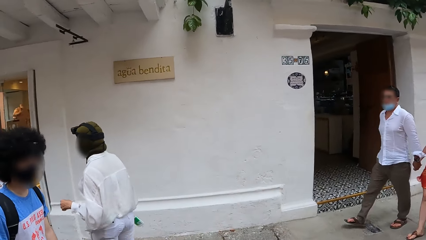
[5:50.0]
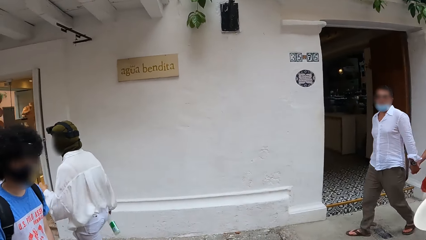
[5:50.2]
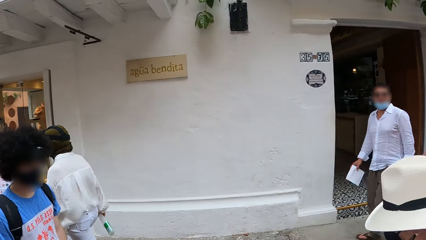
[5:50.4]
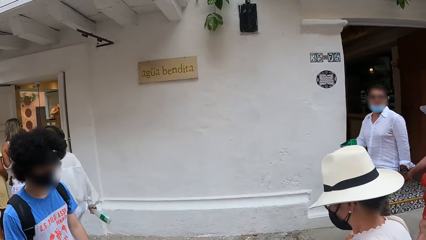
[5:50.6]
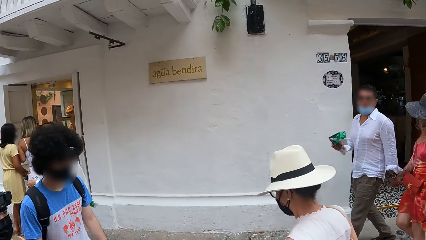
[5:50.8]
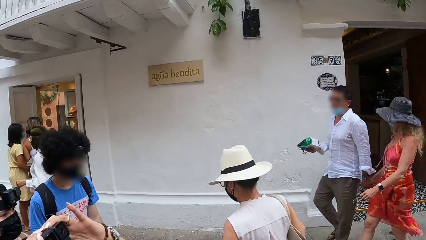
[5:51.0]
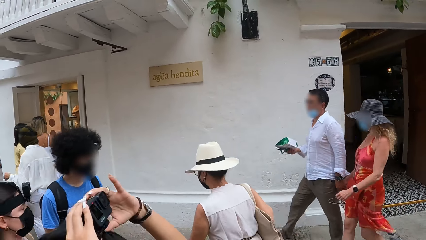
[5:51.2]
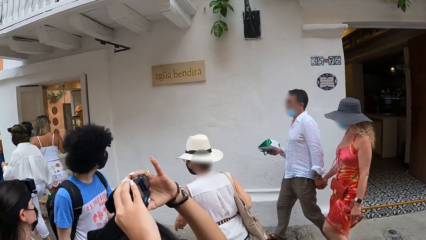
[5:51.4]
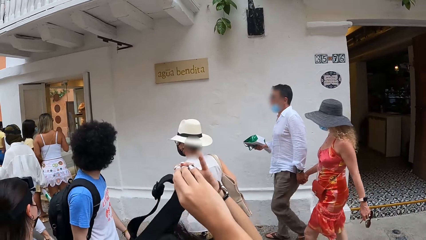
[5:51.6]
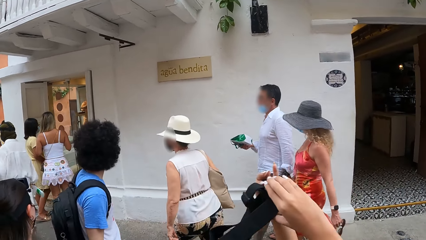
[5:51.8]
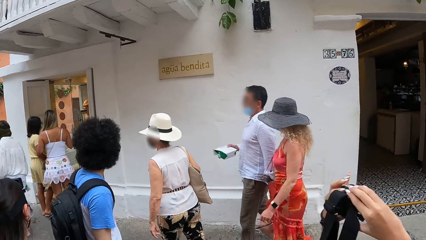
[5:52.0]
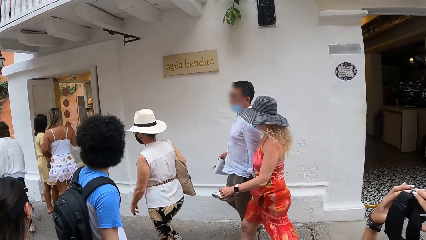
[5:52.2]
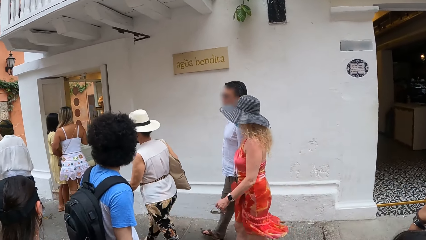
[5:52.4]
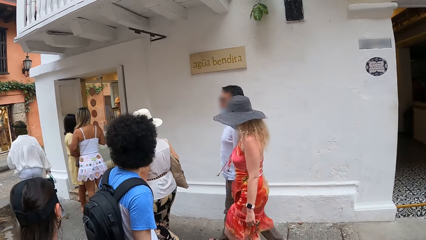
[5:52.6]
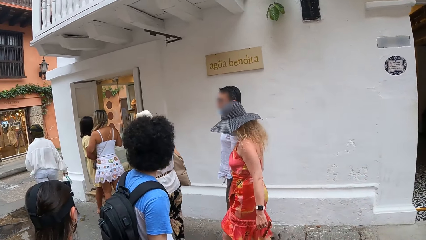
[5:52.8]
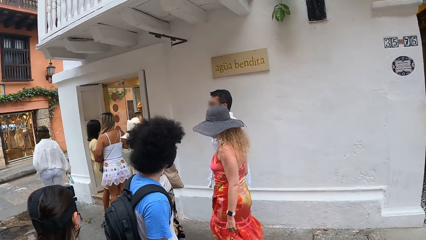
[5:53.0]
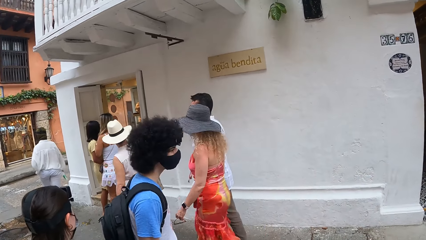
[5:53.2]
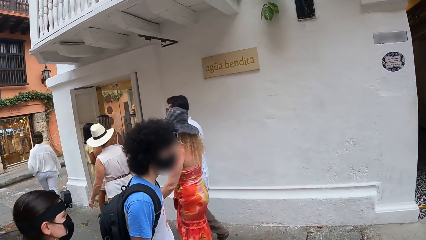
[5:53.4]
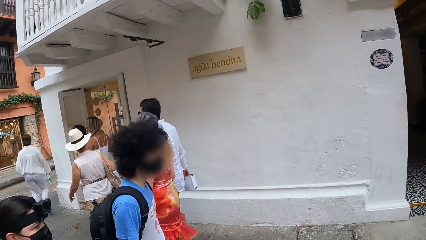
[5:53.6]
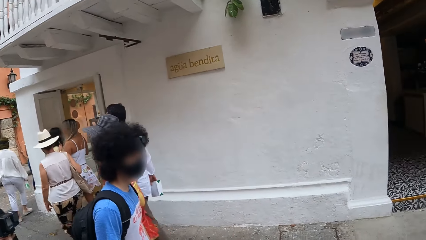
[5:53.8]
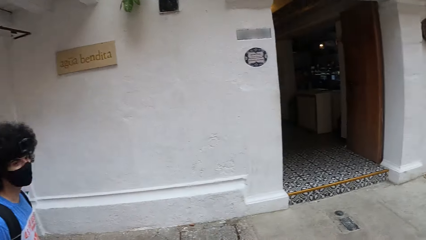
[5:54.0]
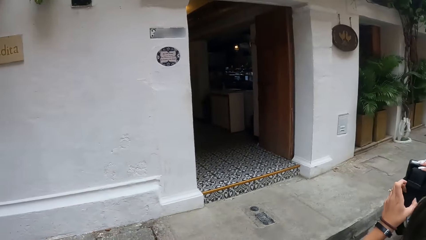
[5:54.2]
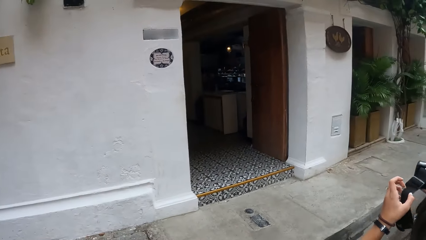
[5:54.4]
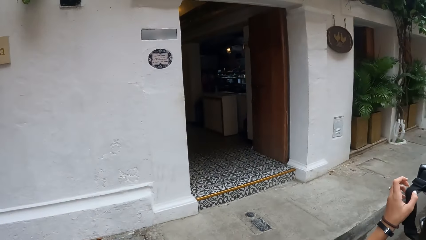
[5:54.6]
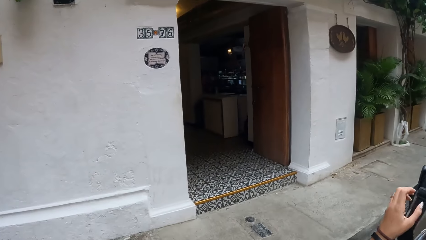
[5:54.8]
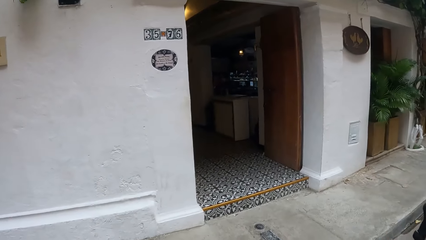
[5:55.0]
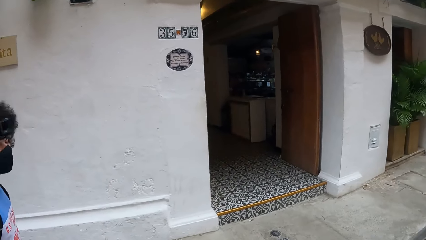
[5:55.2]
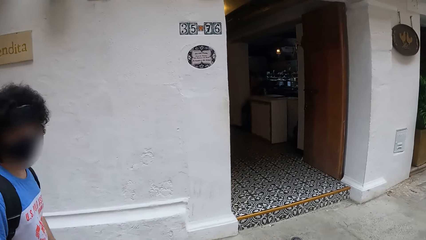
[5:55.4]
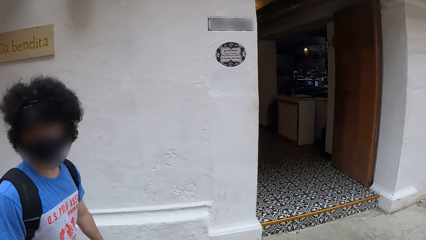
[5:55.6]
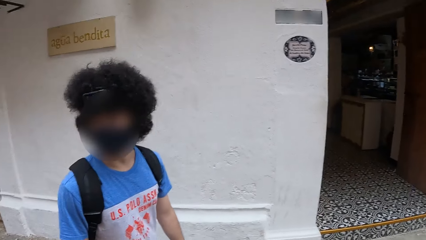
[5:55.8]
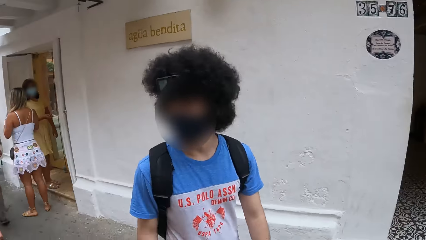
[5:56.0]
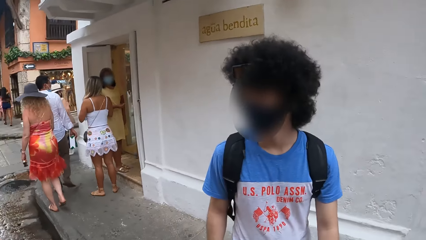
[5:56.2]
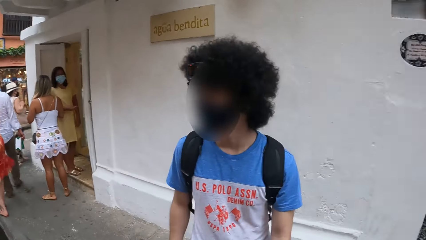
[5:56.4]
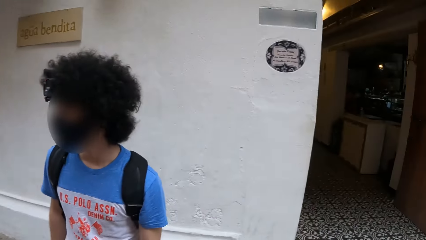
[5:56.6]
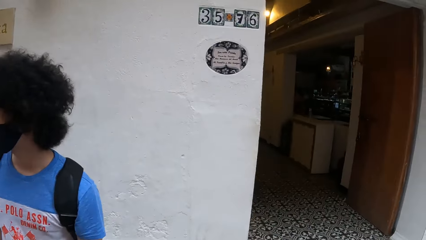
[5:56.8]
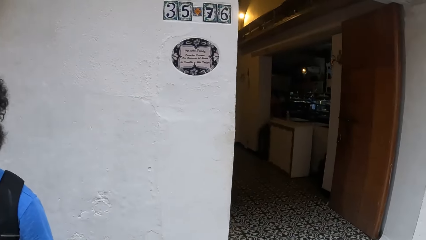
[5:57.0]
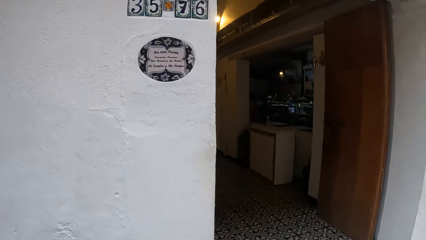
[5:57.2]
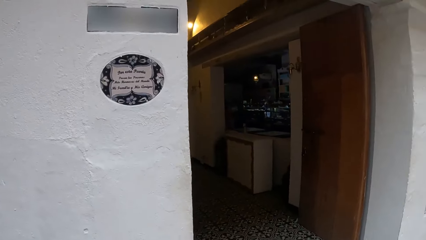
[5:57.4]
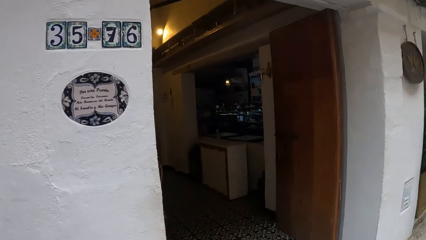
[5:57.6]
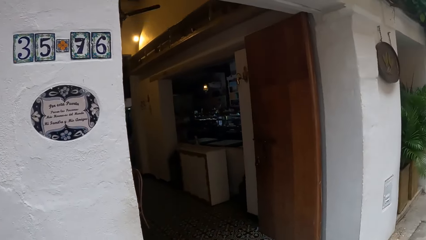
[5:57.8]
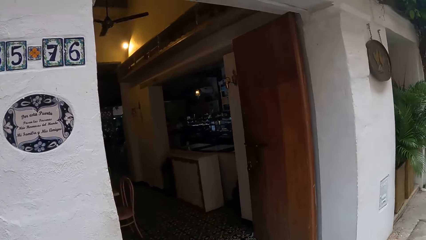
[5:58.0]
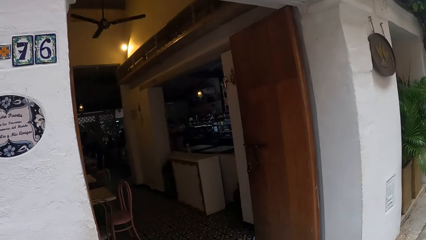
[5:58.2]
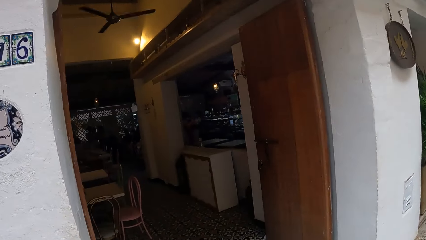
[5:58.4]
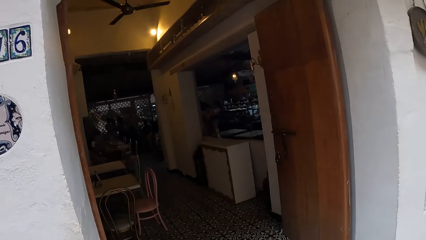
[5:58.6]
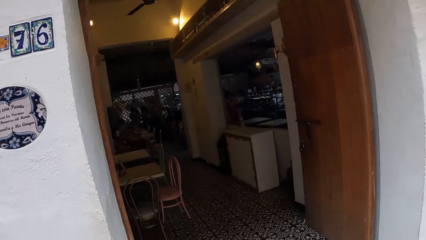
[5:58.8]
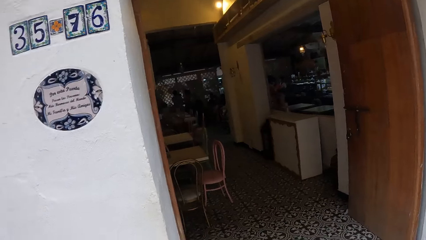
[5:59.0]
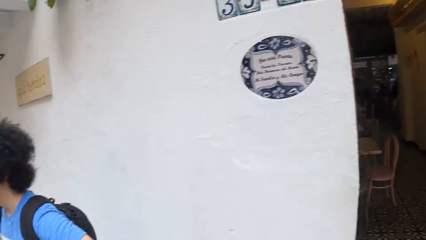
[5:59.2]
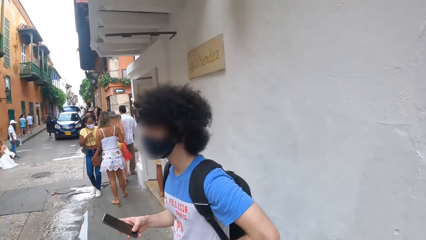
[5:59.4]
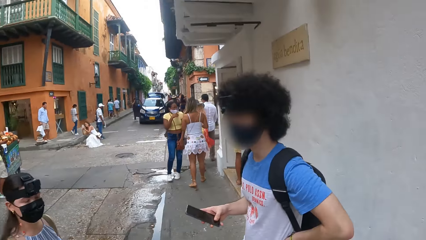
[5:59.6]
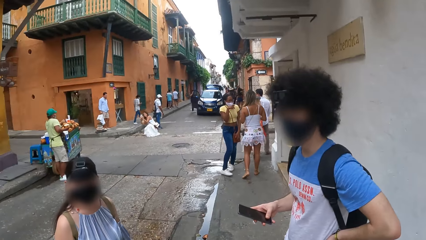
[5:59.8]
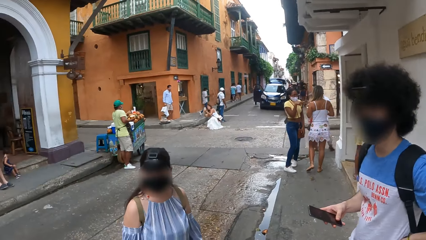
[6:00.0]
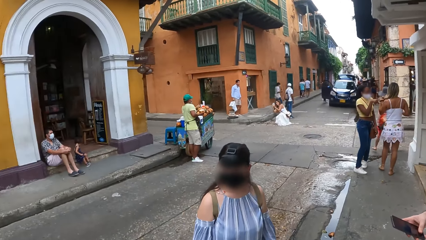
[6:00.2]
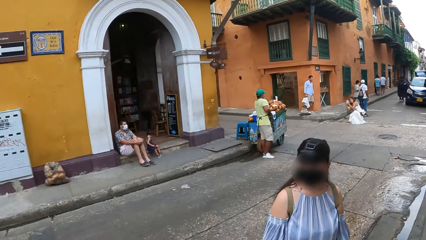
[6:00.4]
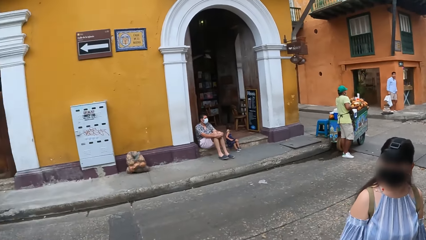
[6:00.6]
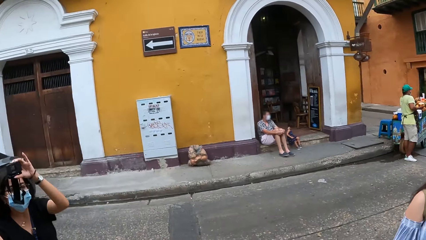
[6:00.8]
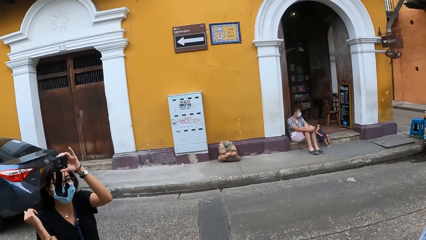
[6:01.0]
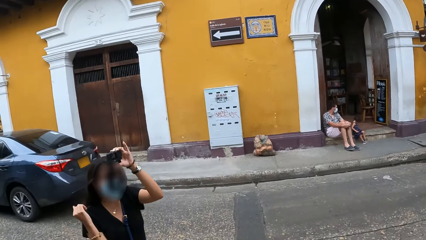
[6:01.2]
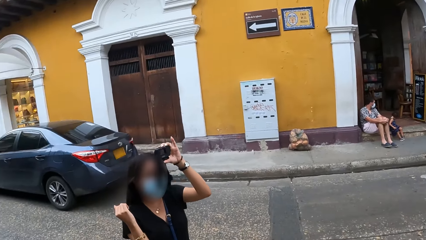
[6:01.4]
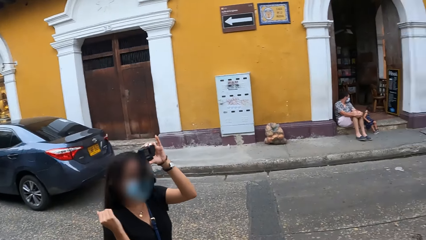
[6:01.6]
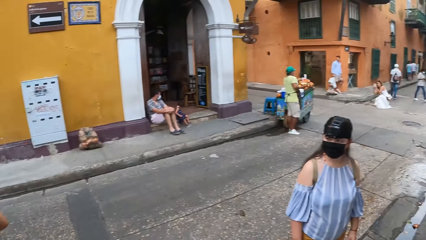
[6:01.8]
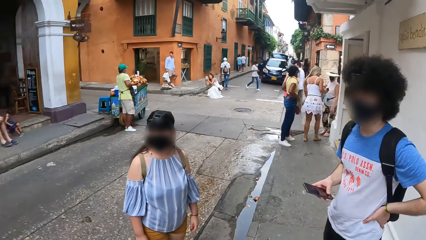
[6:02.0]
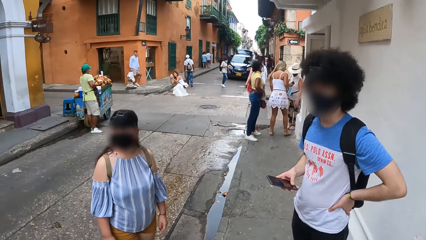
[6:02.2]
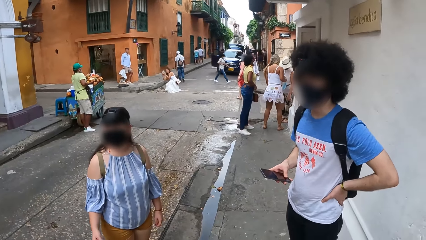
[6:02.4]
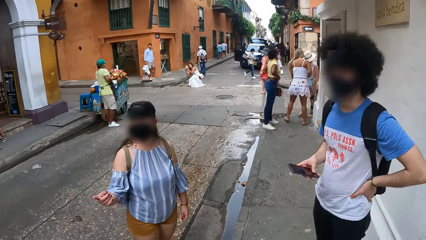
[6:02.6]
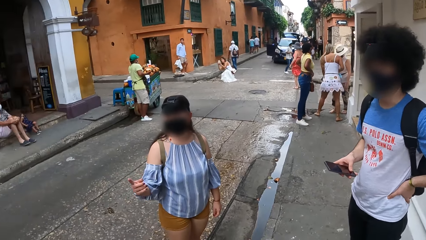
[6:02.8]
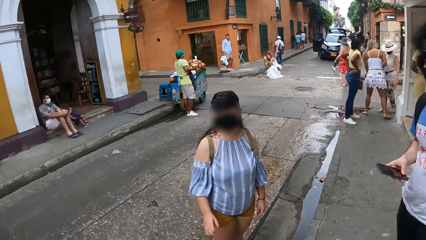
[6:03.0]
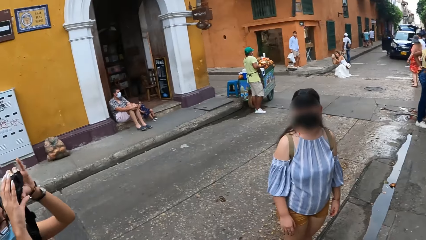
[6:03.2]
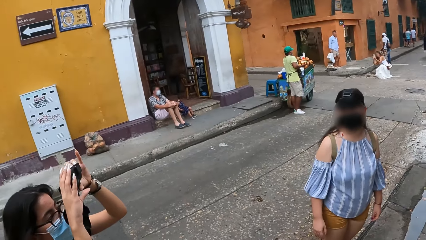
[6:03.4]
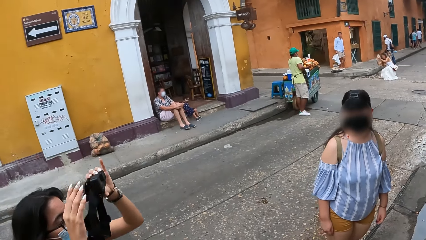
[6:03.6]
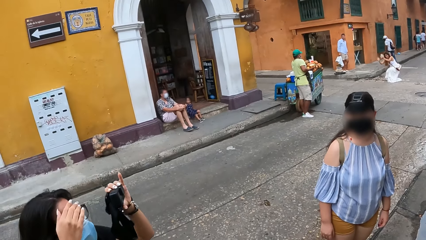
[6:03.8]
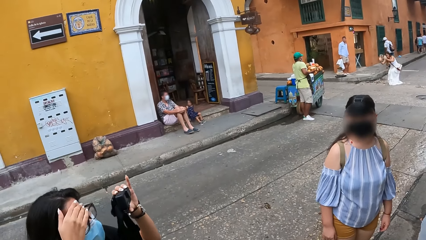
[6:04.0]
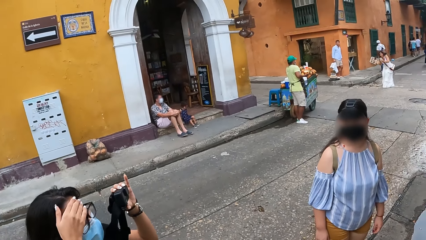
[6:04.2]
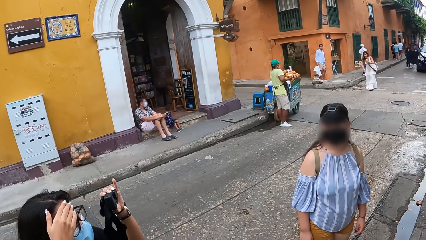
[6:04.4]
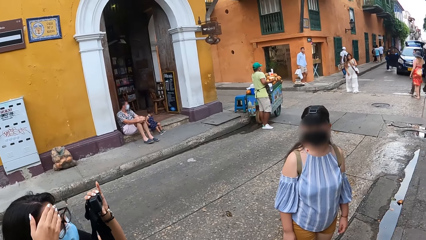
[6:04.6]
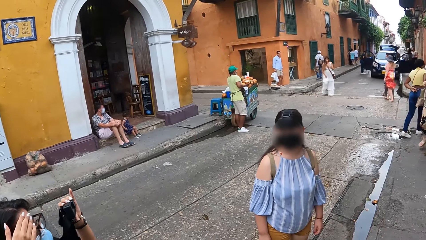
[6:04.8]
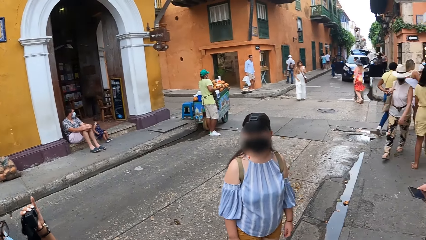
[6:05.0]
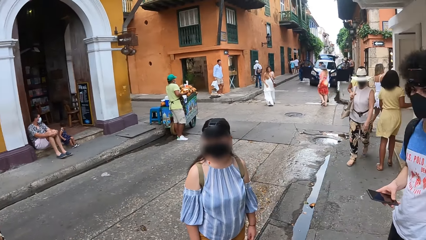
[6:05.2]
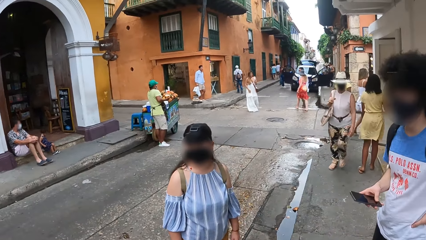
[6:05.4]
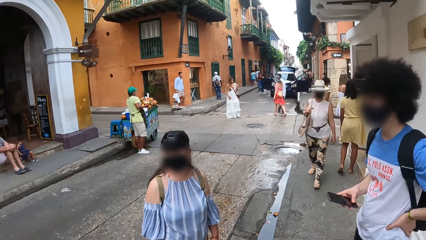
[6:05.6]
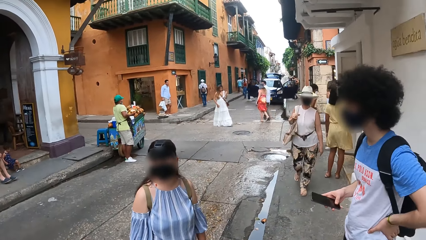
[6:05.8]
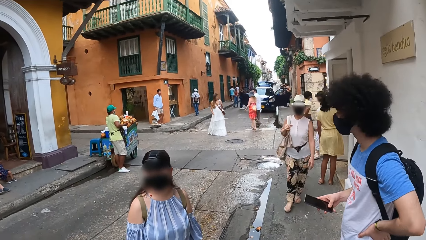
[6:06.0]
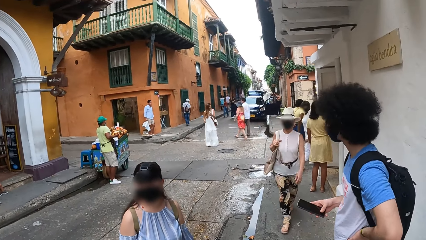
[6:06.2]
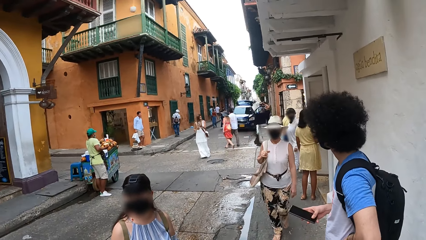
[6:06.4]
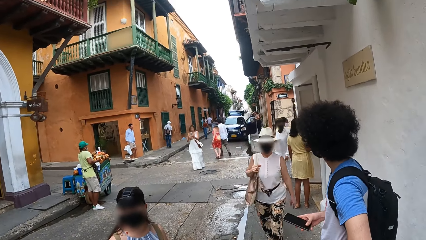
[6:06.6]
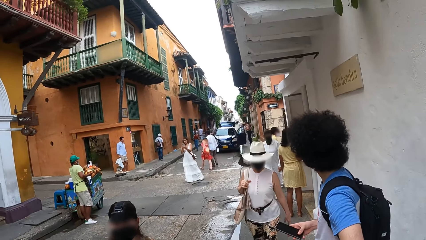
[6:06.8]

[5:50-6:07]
The camera wearer looks around. A person looks around. The camera wearer moves around. The person operates a cellphone. Another person looks around. A lady moves around. The other person takes photos. The lady touches her hand.
